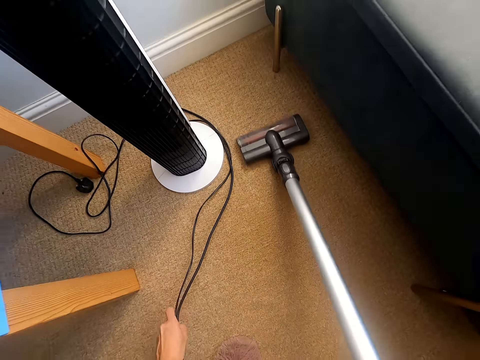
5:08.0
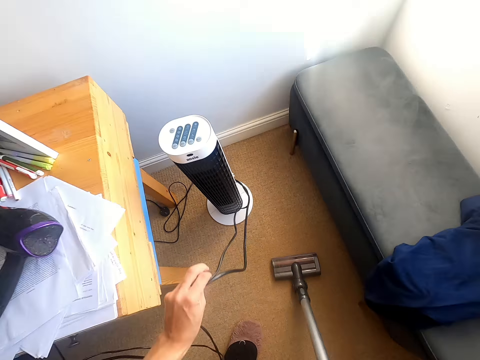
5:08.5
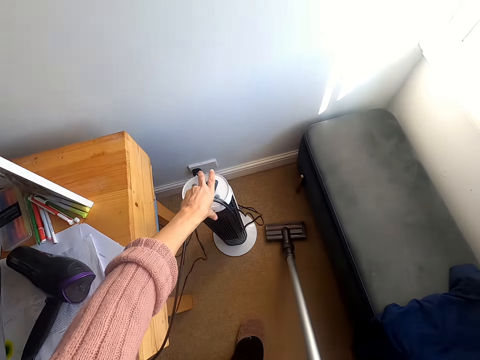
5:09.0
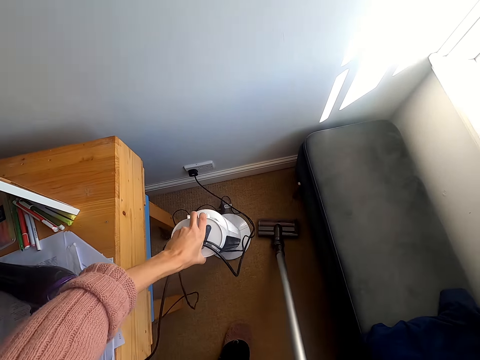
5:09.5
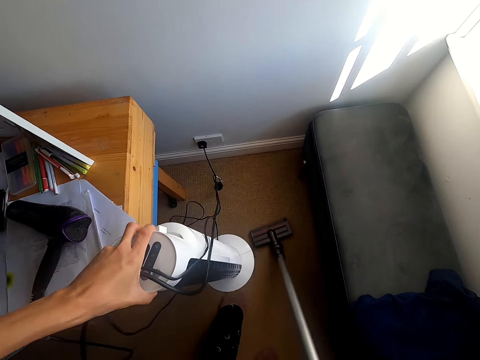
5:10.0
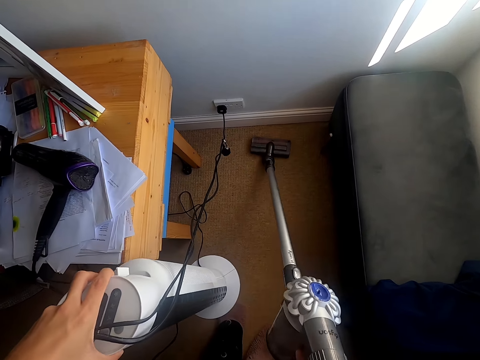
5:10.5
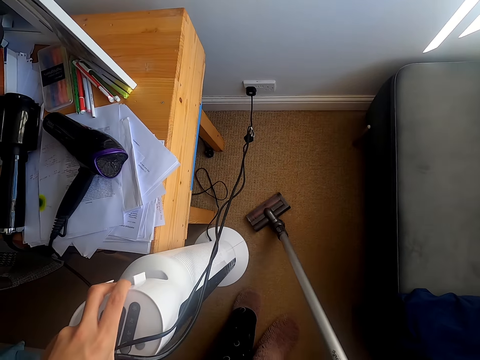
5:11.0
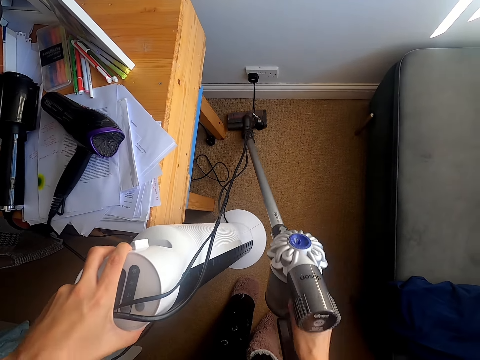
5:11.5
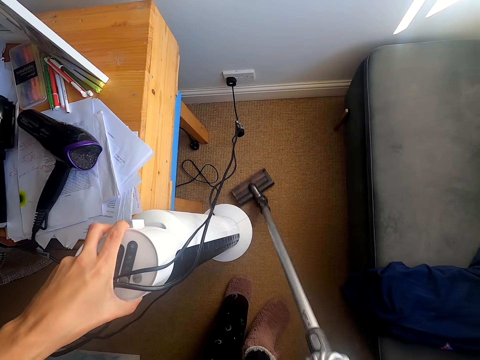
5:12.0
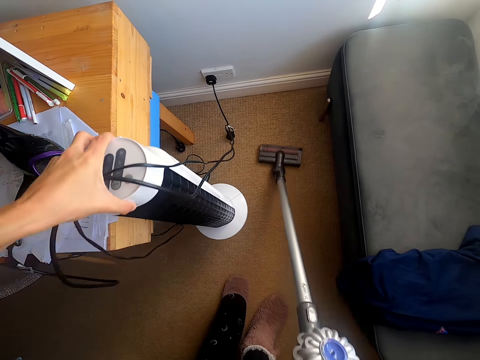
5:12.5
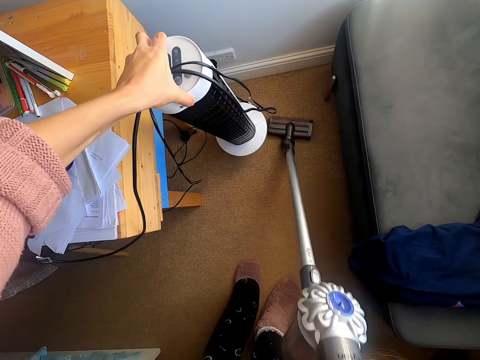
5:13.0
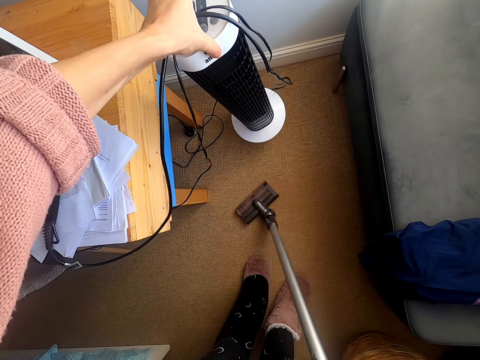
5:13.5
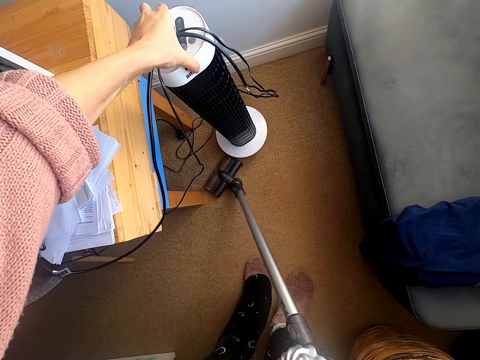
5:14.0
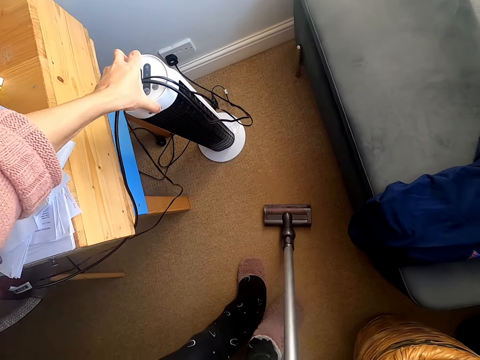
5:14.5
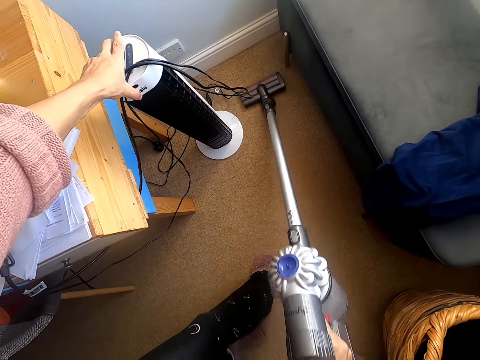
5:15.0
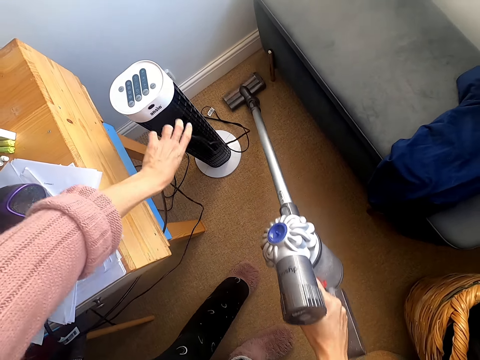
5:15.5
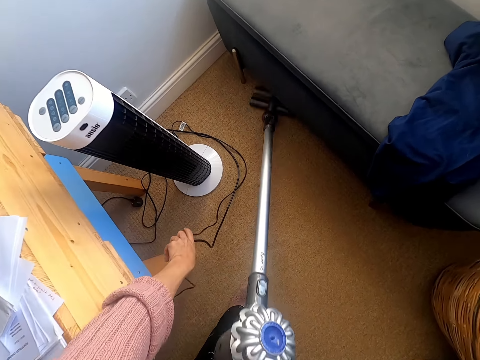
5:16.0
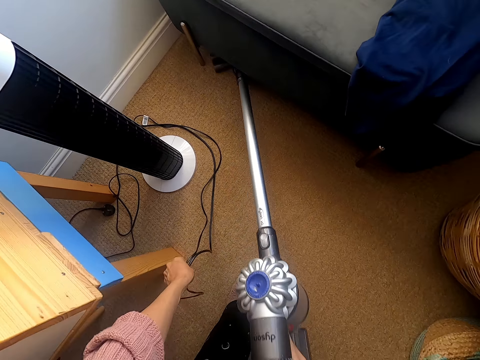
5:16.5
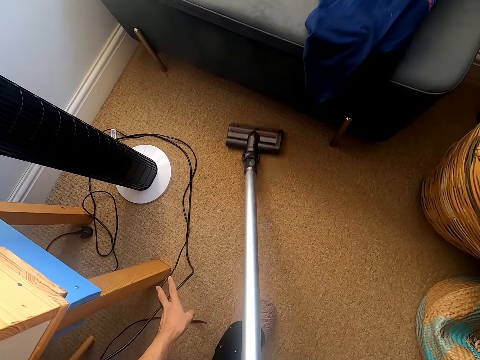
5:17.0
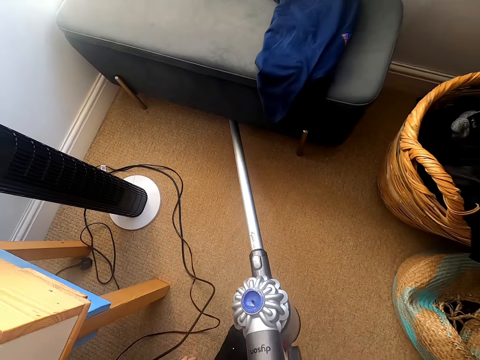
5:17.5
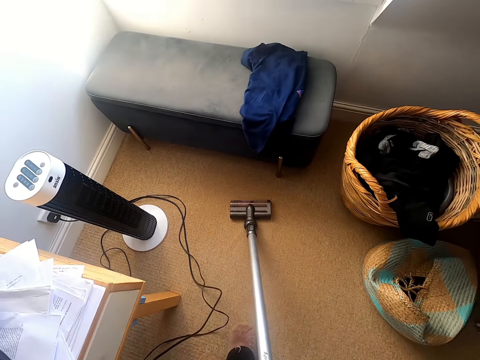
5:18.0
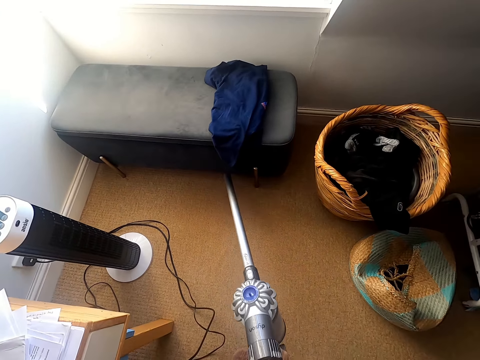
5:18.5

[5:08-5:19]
The camera wearer holds the cable. They move the cable and a speaker. They clean the carpet. They put the speaker on the floor. They clean the carpet.

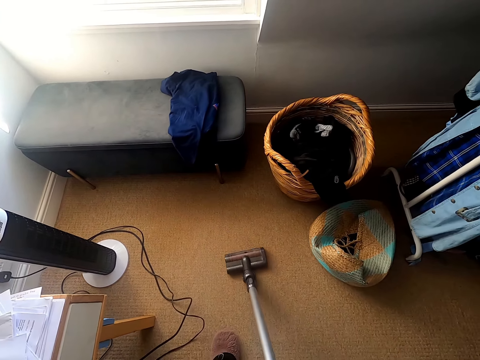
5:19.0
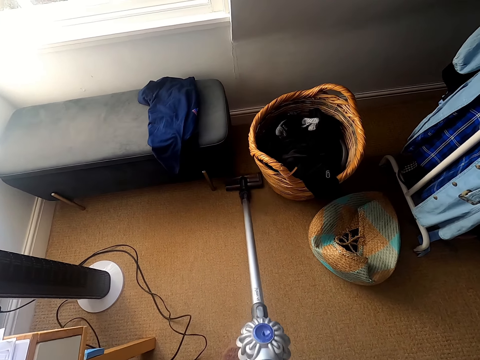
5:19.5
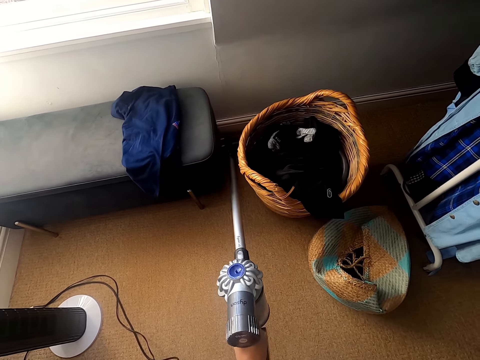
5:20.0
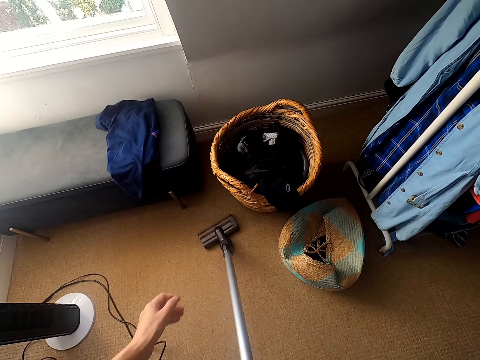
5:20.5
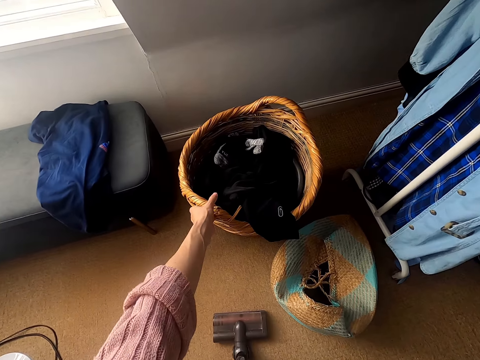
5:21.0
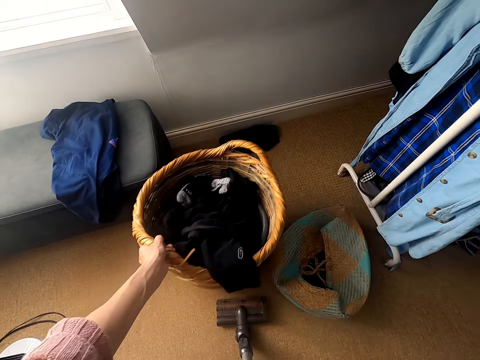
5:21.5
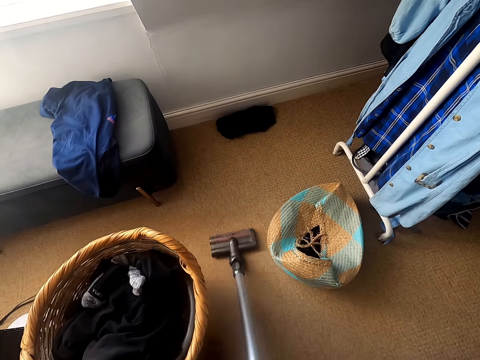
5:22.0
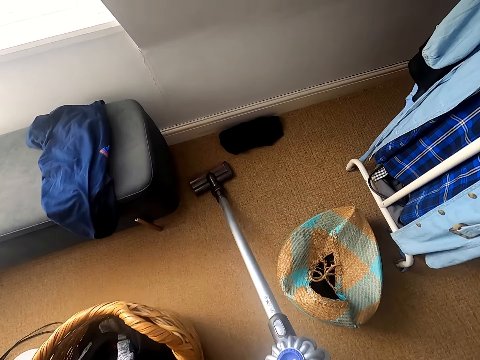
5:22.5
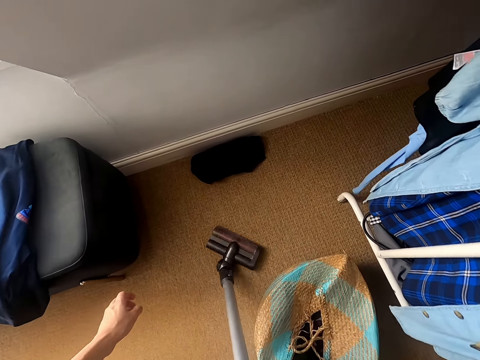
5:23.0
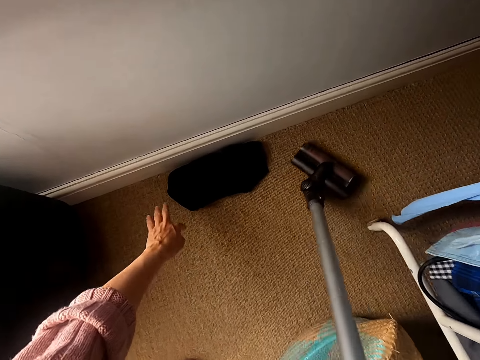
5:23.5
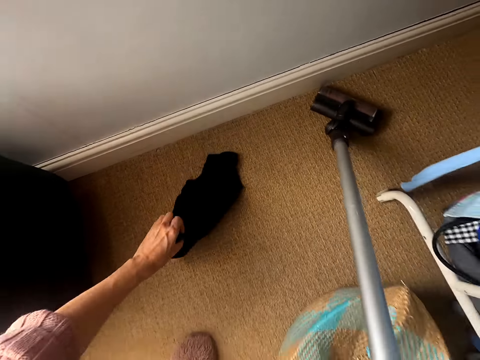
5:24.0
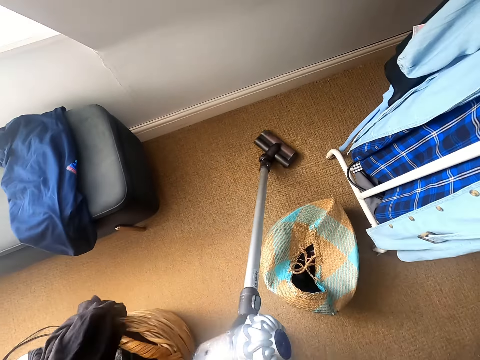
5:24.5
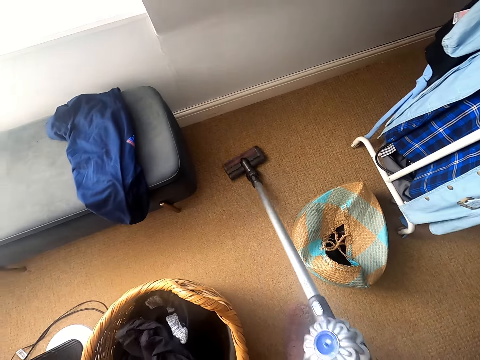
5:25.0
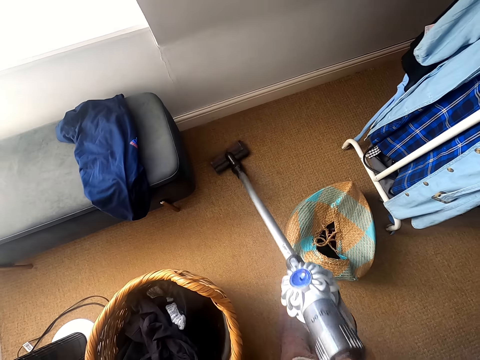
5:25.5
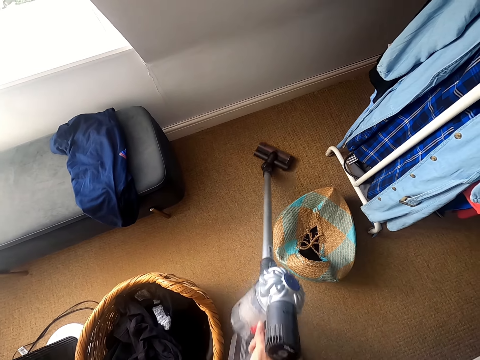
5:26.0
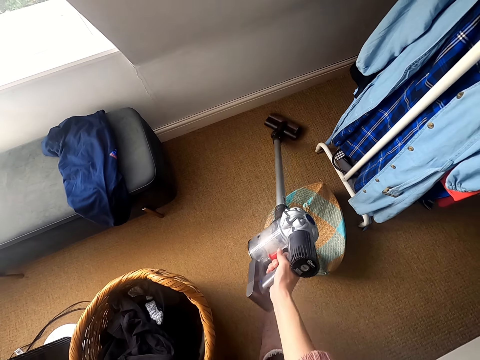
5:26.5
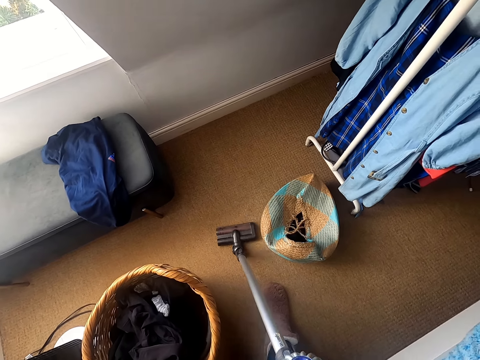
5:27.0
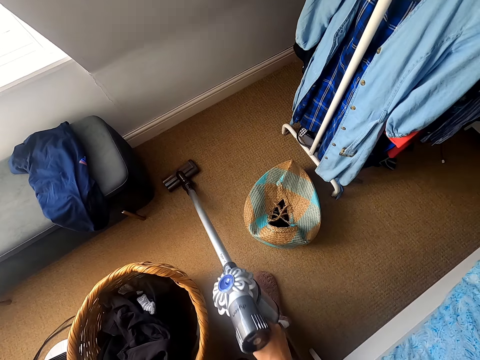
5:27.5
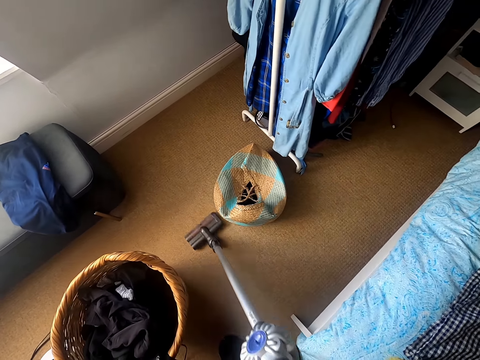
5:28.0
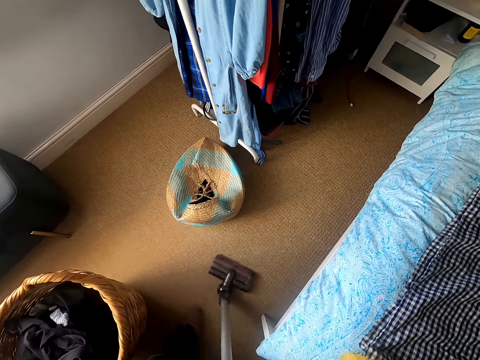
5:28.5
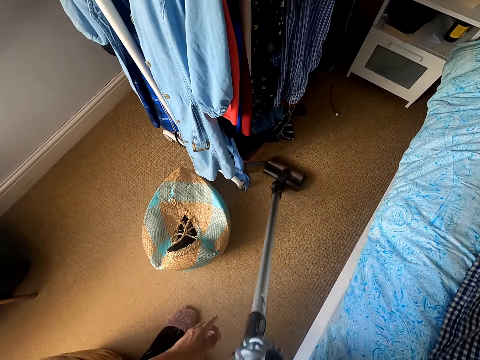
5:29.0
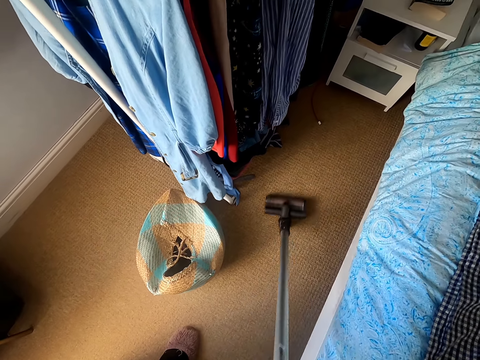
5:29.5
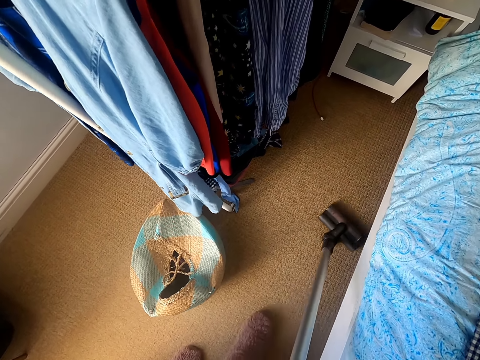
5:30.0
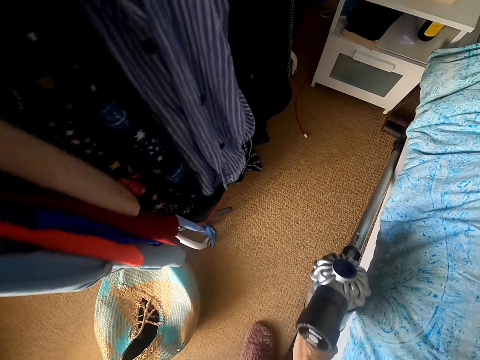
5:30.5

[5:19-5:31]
The camera wearer moves a laundry basket. They clean the carpet. They pick up cloth from the carpet. They clean the carpet.
